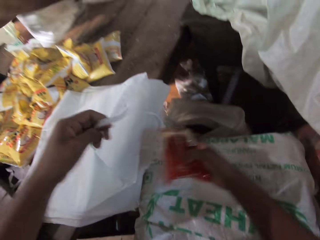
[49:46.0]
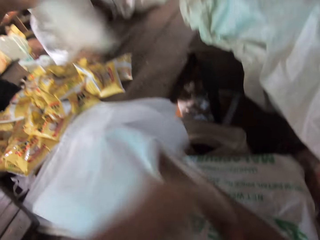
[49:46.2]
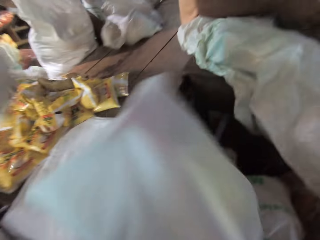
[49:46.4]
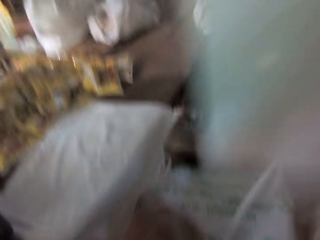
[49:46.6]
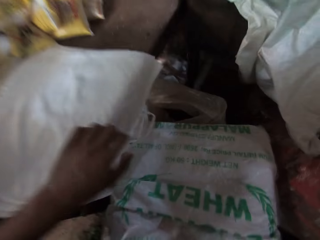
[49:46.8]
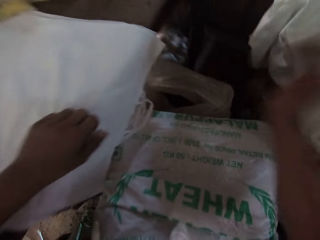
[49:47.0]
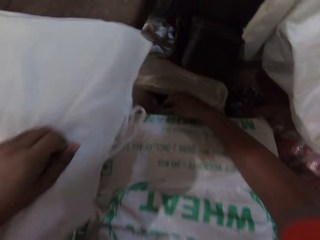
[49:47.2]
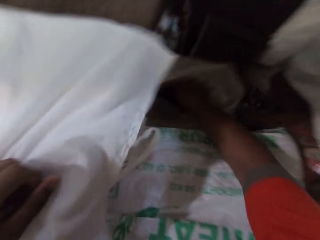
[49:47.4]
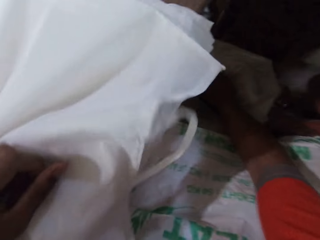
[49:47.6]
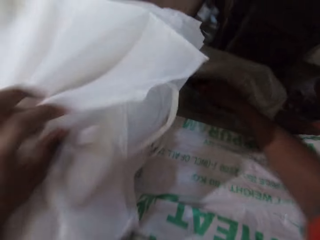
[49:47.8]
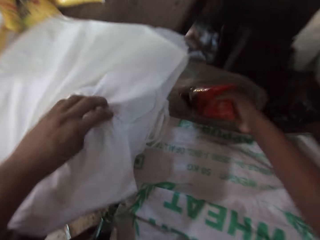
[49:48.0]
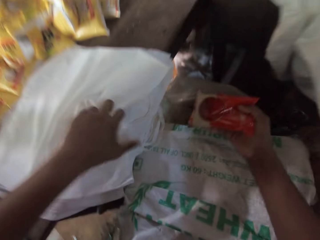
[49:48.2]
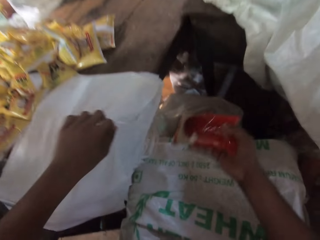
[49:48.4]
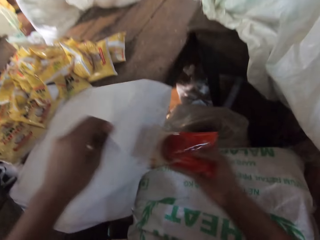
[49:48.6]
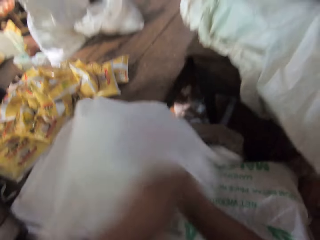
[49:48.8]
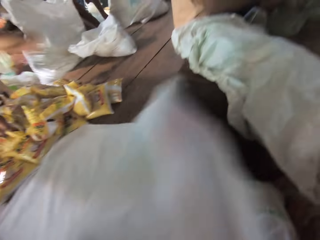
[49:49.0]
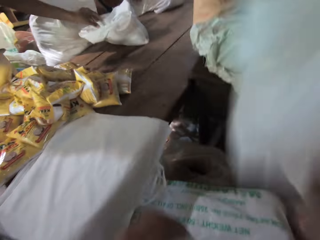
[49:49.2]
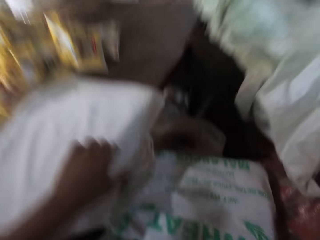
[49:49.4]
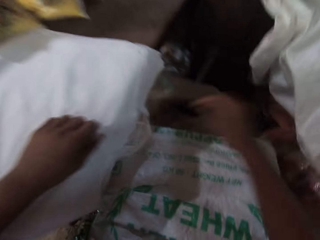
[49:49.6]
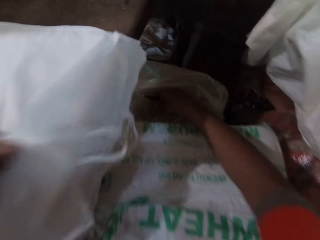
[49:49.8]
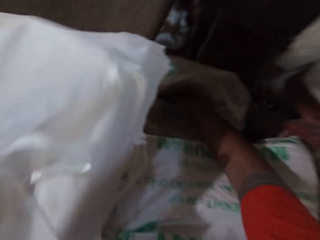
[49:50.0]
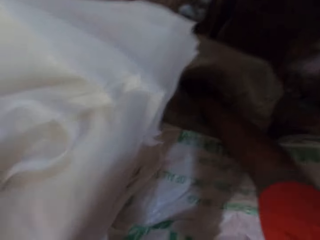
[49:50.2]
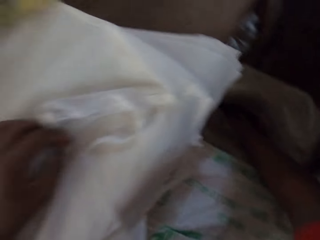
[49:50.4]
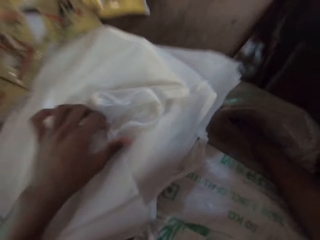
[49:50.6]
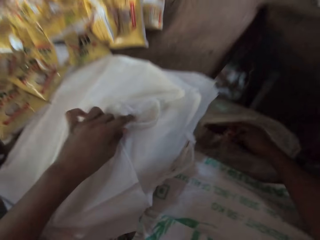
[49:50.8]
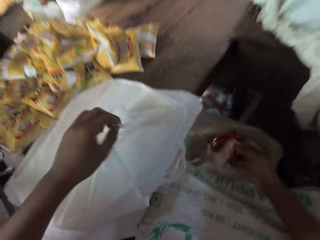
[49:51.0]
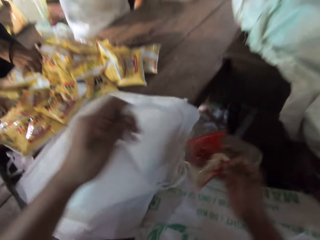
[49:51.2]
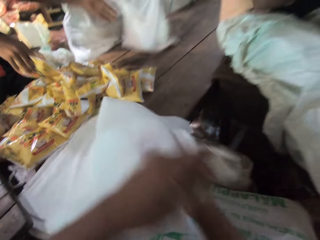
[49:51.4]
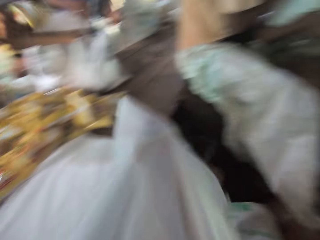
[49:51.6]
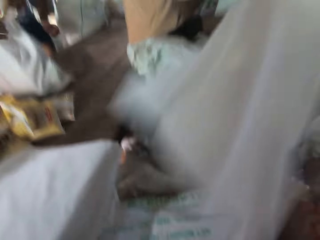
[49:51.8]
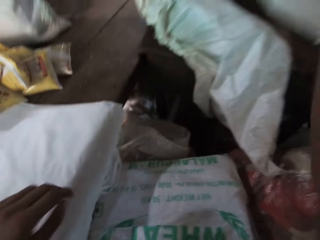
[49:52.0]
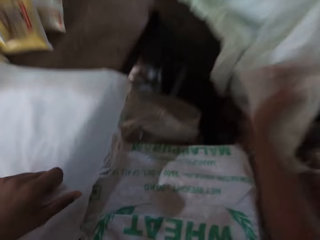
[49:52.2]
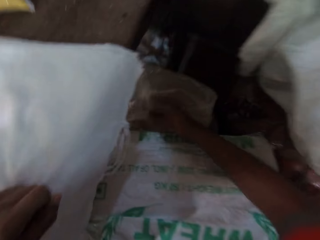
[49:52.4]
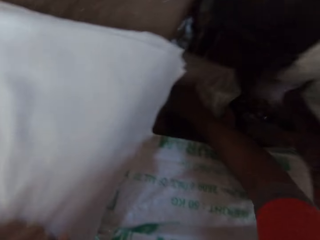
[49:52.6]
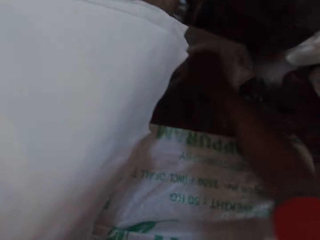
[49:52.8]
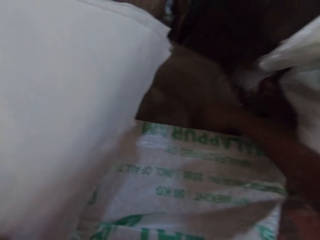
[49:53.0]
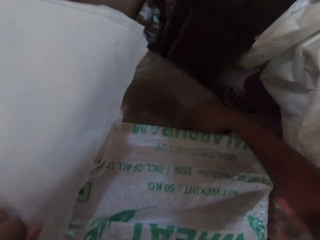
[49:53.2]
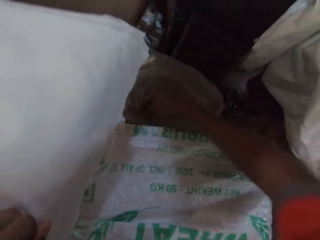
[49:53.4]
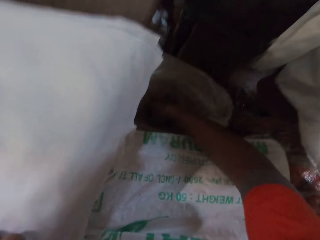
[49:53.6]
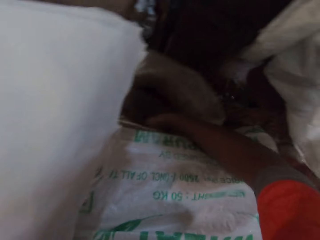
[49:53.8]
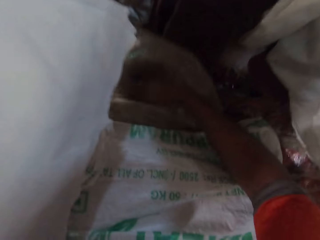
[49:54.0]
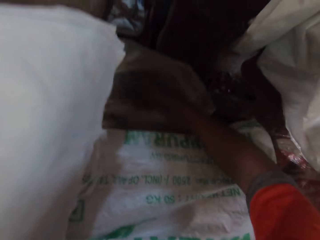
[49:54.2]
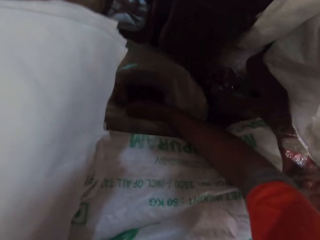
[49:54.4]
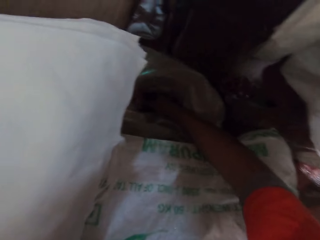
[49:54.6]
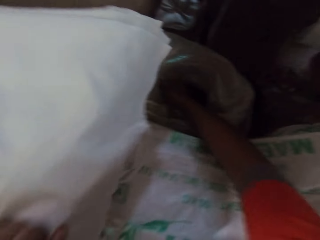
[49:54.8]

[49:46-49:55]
The camera wearer puts the packaged rice in his right hand into the plastic bag on the table. He passes the plastic bag to the man with his right hand. He holds the plastic bag on the table with his left hand. He picks up the packaged rice from the sack on the floor with his right hand. He puts the packaged rice into the plastic bag on the table with his right hand. He passes the plastic bag to the man with his right hand. He holds the plastic bag on the table with his left hand. He picks up the packaged rice from the sack on the floor with his right hand. He puts the packaged rice into the plastic bag on the table with his right hand. He passes the plastic bag to the man with his right hand. He holds the plastic bag on the table with his left hand. He picks up the packaged rice from the sack on the floor with his right hand.

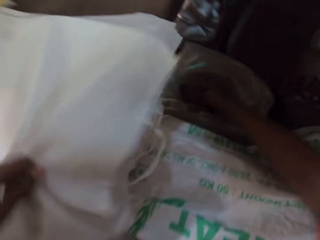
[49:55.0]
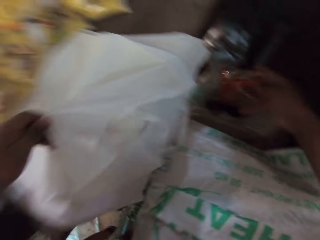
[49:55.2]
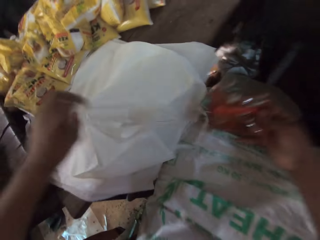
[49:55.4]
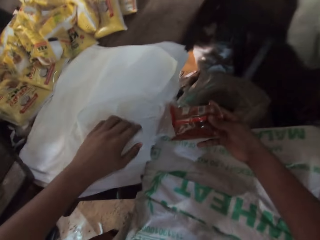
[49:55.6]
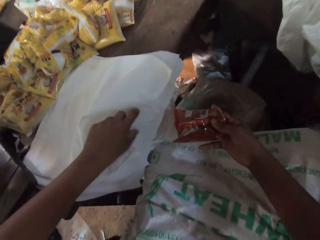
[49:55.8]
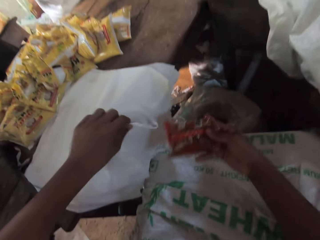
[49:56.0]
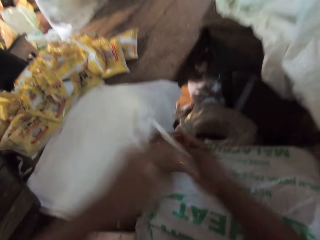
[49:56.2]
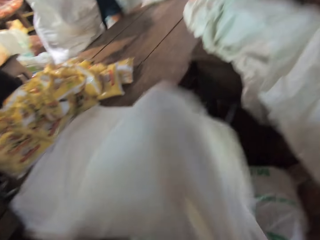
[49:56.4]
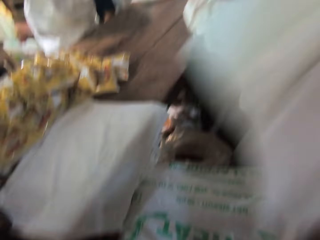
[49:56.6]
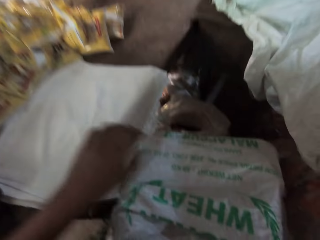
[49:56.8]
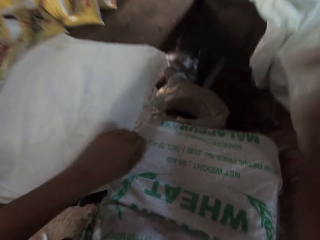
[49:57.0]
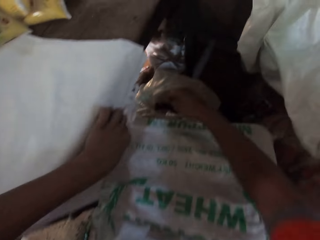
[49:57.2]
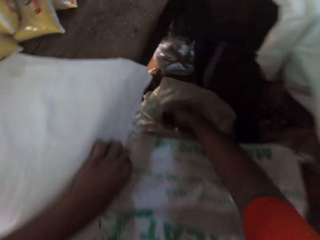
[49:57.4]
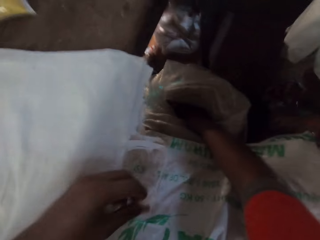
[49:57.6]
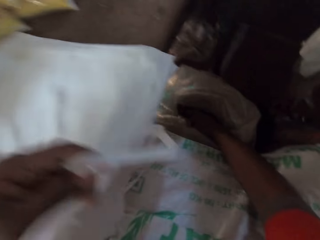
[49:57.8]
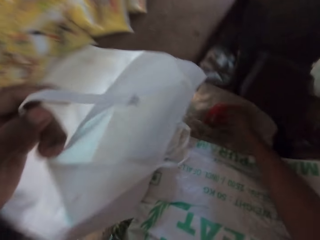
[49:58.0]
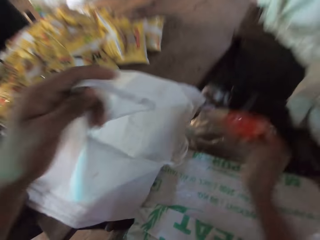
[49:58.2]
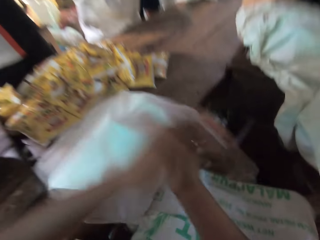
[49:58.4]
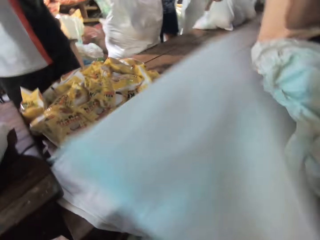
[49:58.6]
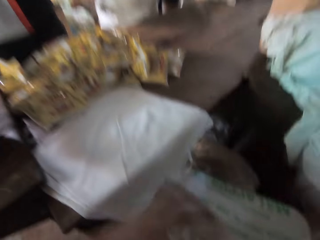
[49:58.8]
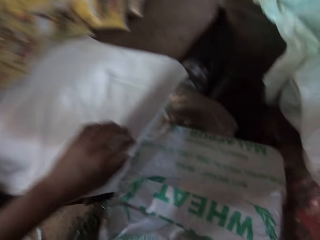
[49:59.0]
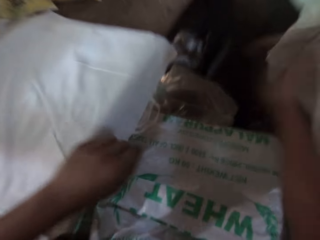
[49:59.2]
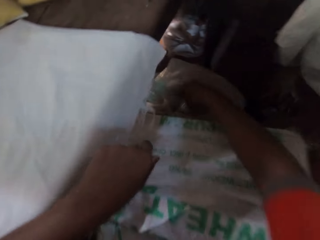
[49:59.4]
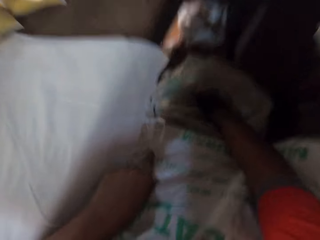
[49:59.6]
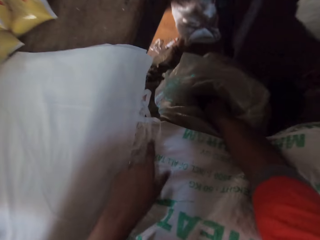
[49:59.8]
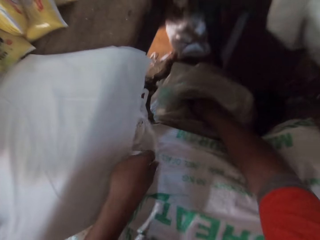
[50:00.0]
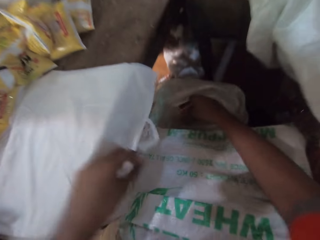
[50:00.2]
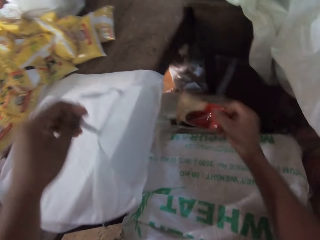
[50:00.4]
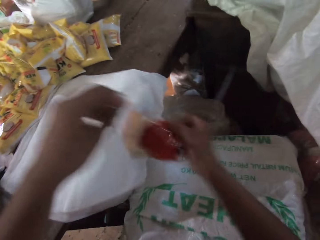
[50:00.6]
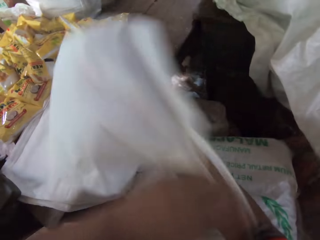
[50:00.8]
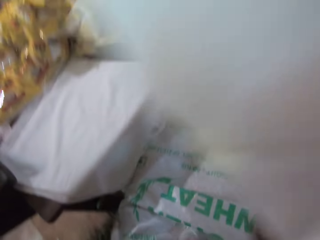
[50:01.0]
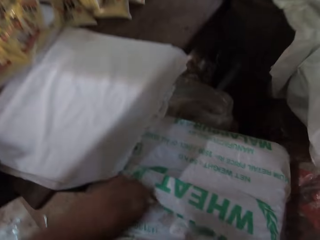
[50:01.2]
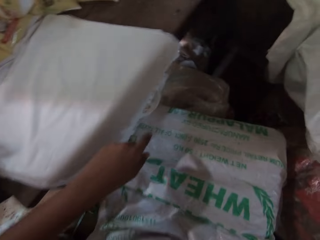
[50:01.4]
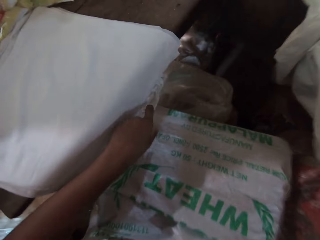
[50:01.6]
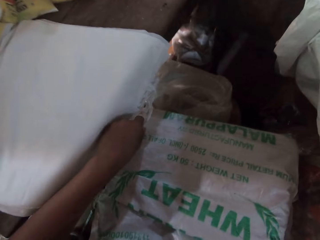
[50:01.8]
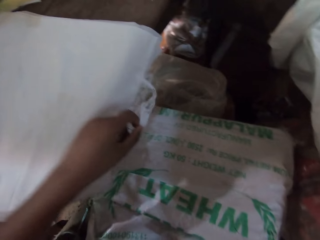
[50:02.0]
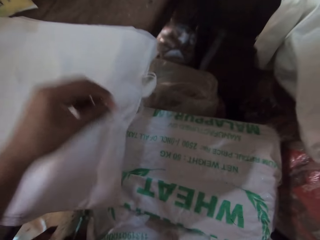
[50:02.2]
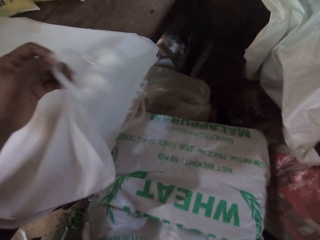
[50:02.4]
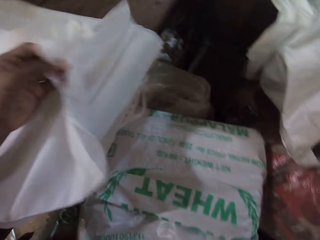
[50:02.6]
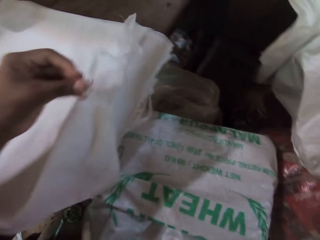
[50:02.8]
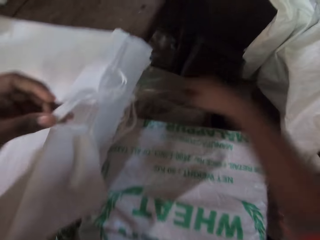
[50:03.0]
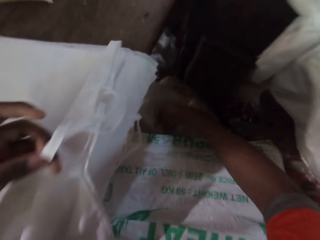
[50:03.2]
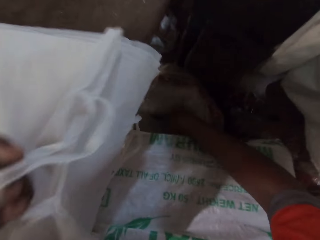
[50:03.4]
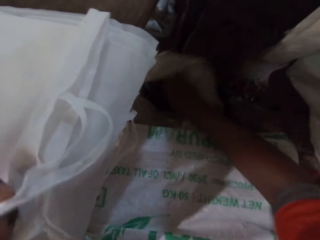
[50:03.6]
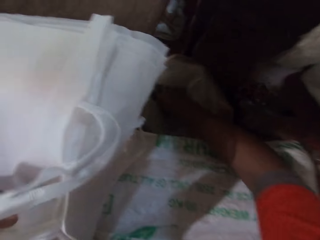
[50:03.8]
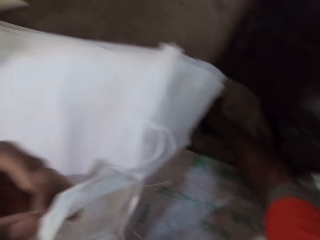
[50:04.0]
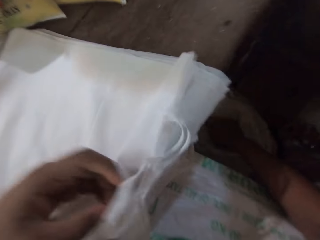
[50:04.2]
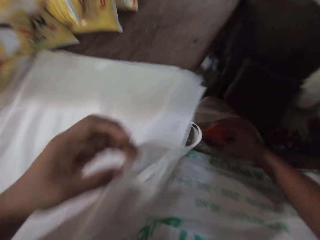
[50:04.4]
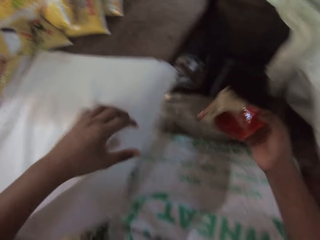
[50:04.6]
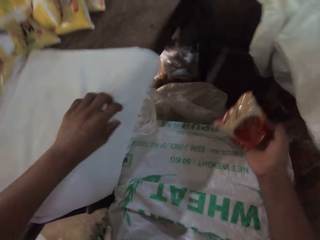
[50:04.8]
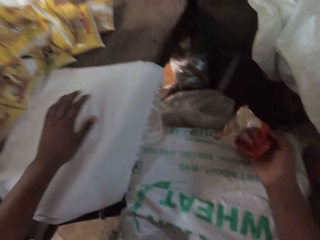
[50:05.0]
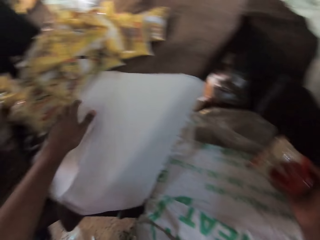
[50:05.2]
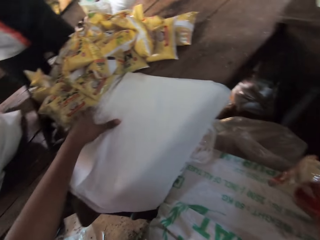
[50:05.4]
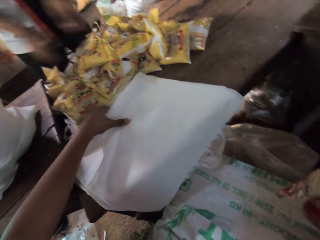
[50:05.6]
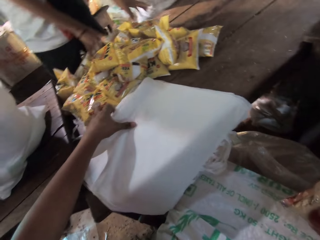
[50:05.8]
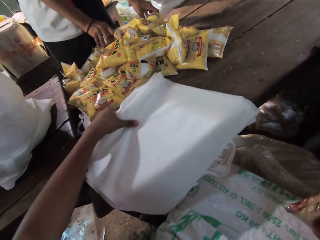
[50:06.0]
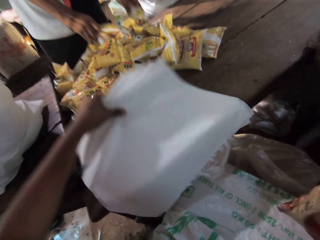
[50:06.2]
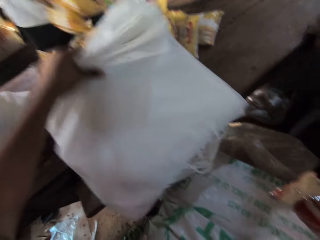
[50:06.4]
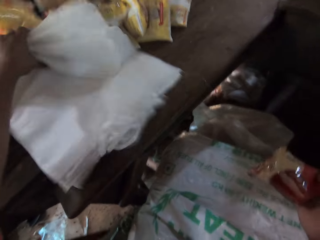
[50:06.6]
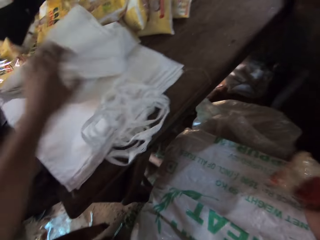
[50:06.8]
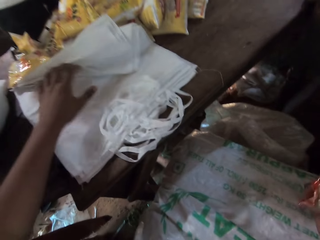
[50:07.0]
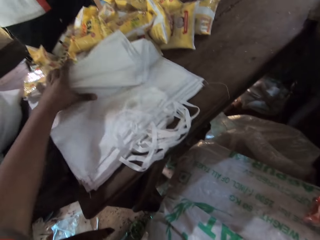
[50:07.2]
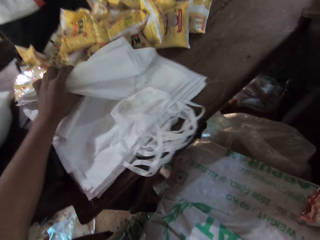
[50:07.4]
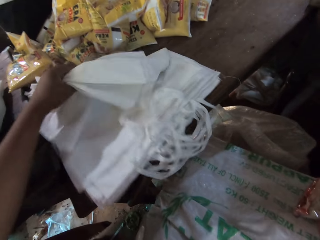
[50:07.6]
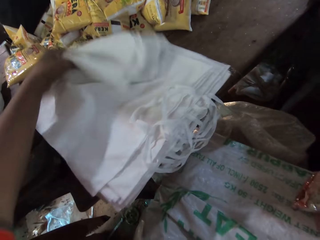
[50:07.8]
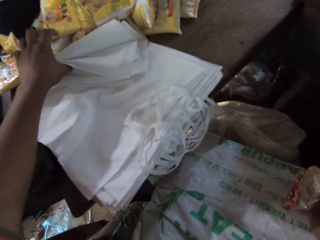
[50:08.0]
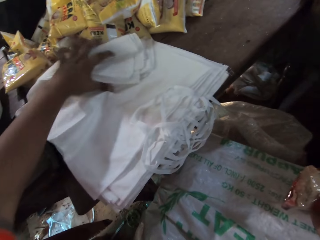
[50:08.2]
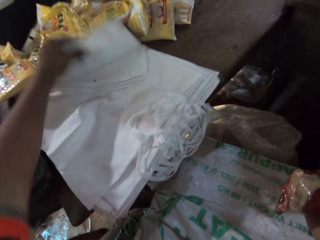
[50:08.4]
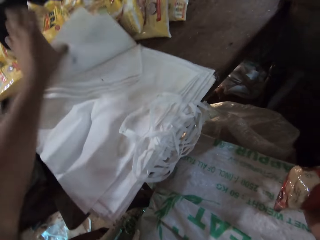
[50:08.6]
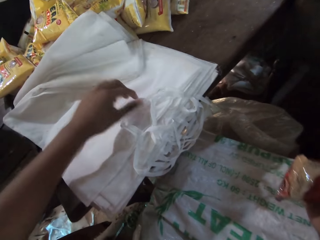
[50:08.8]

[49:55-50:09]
The camera wearer puts the packaged rice into the plastic bag on the table with his right hand. He passes the plastic bag to the man with his right hand. He holds the plastic bag on the table with his left hand. He picks up the packaged rice from the sack on the floor with his right hand. He puts the packaged rice into the plastic bag on the table with his right hand. He passes the plastic bag to the man with his right hand. He picks up the packaged rice from the sack on the floor with his right hand. He holds the plastic bag on the table with his left hand. He puts the packaged rice into the plastic bag on the table with his right hand. He passes the plastic bag to the man with his right hand. He holds the plastic bag on the table with his left hand. He picks up the packaged rice from the sack on the floor with his right hand. He adjusts the pile of plastic bags on the table with his left hand. Another man moves the packaged rice on the table with both hands. The camera wearer holds the plastic bag on the table with his left hand.
